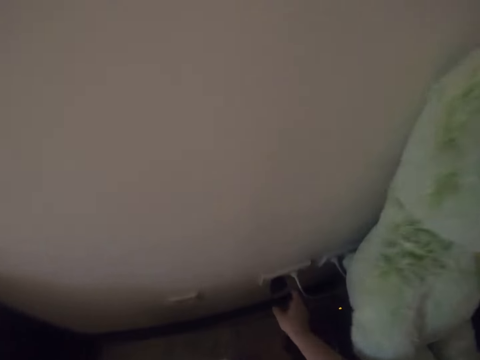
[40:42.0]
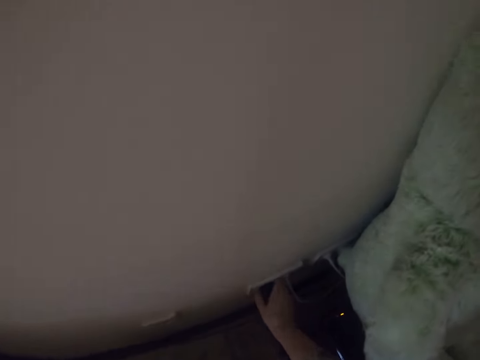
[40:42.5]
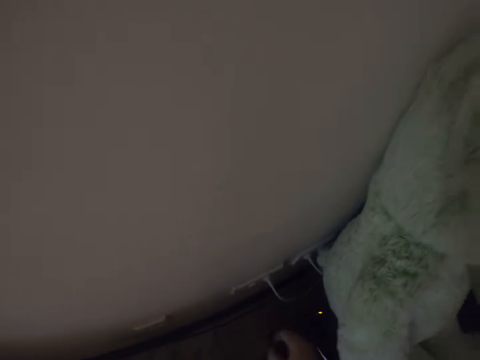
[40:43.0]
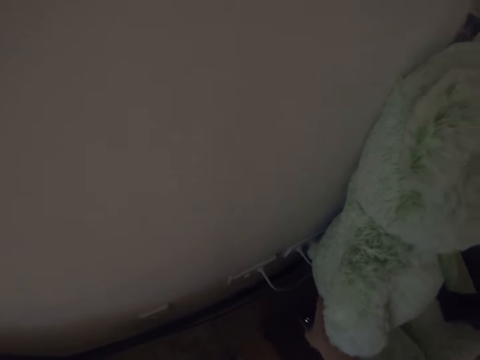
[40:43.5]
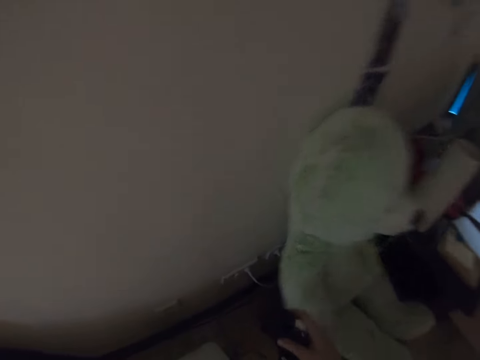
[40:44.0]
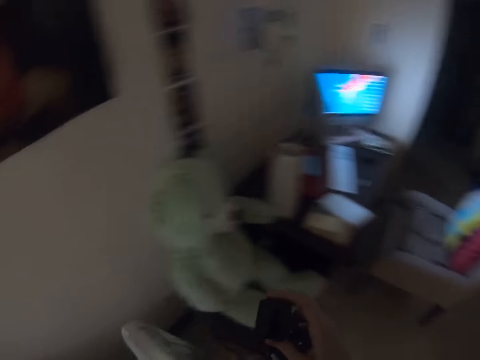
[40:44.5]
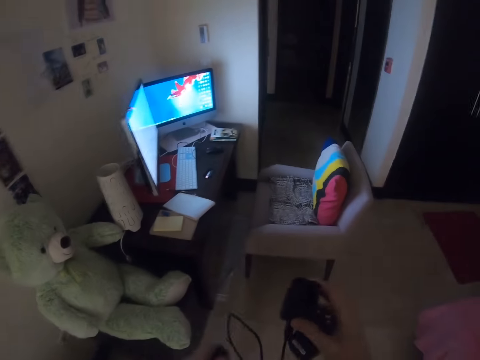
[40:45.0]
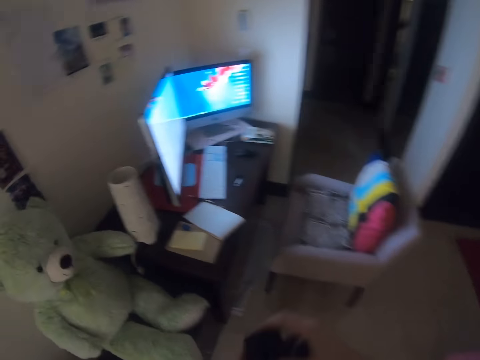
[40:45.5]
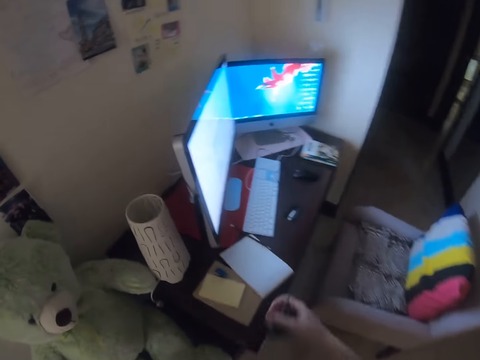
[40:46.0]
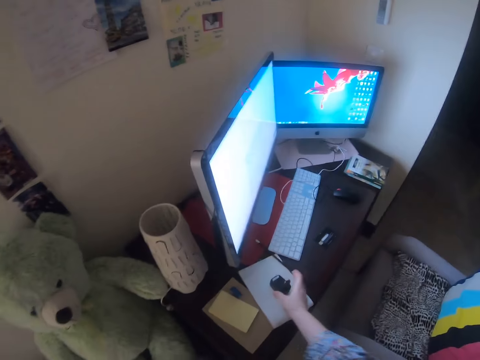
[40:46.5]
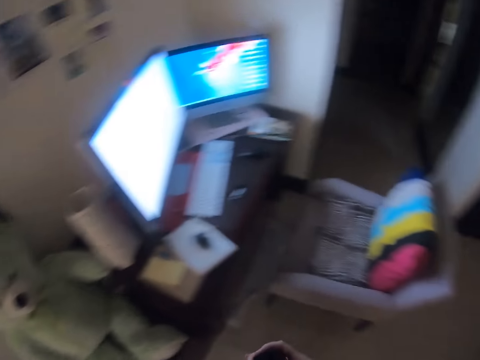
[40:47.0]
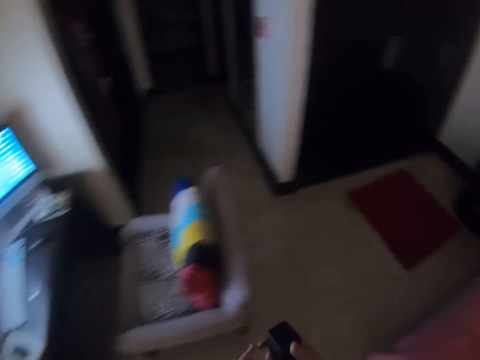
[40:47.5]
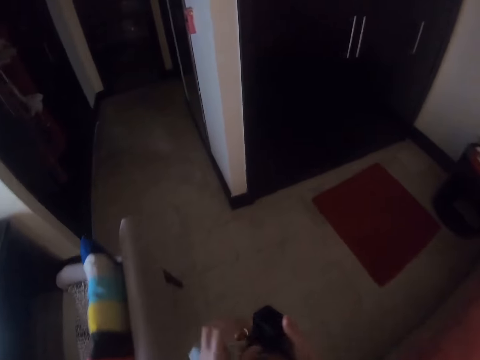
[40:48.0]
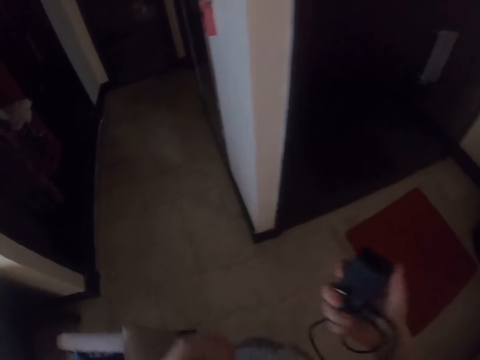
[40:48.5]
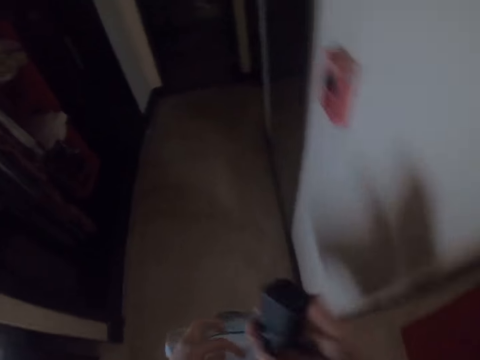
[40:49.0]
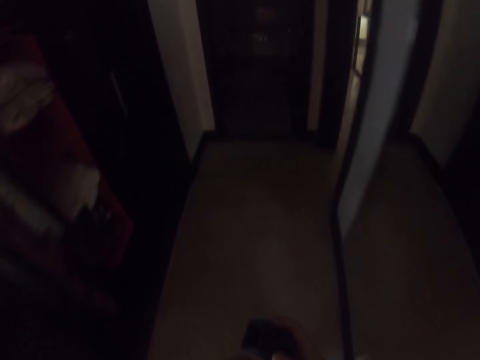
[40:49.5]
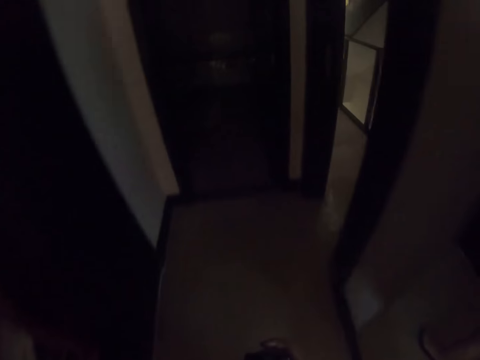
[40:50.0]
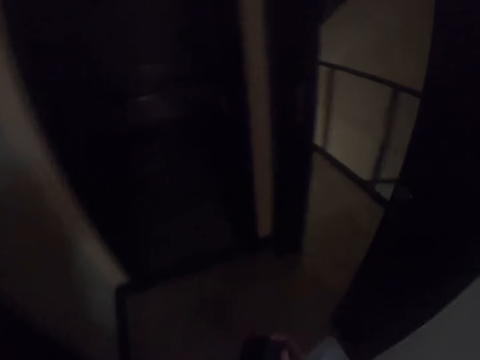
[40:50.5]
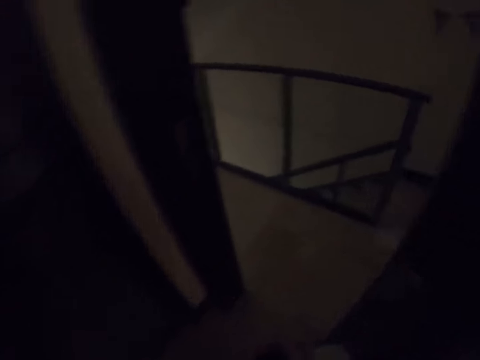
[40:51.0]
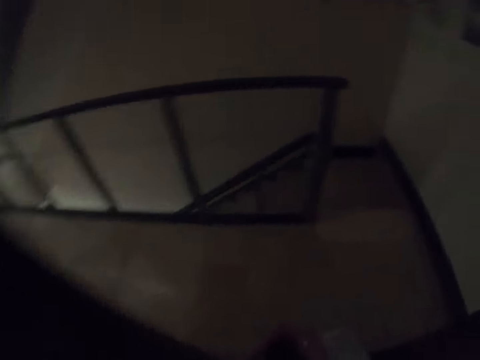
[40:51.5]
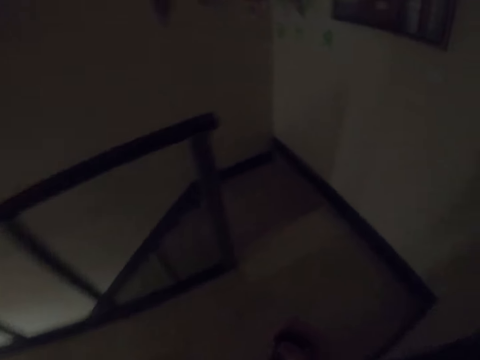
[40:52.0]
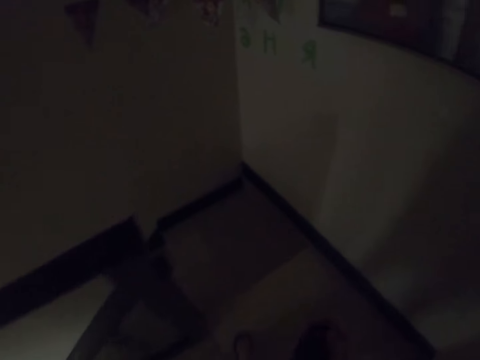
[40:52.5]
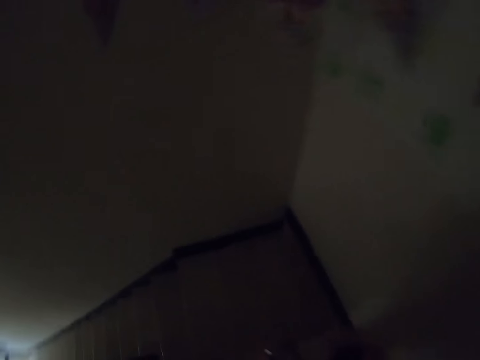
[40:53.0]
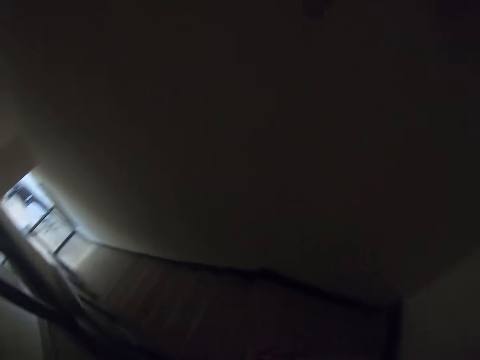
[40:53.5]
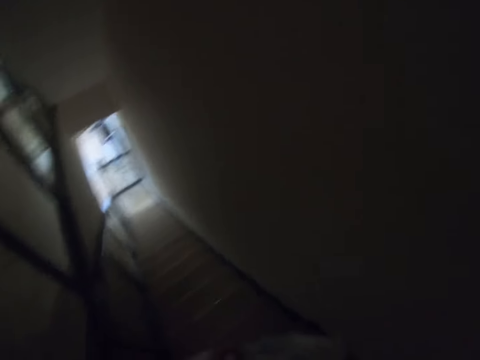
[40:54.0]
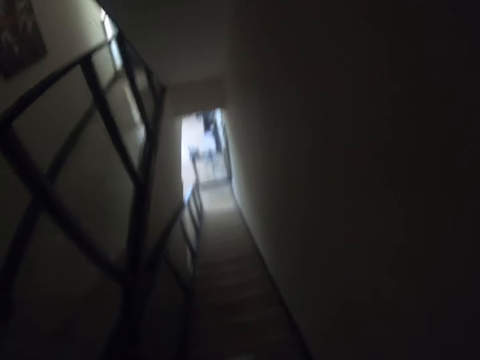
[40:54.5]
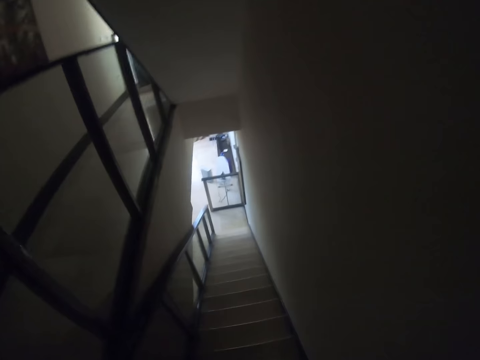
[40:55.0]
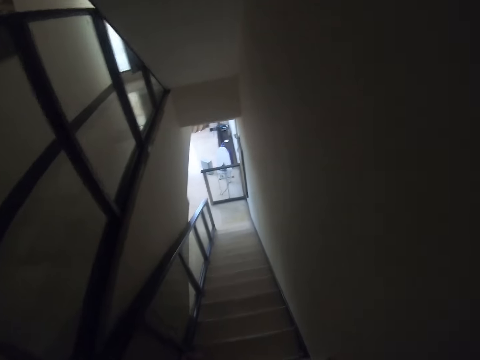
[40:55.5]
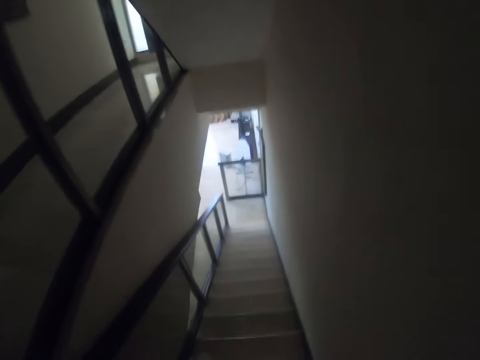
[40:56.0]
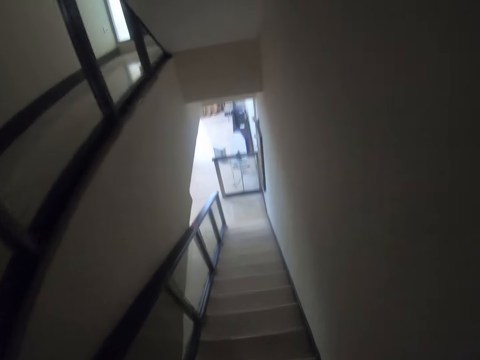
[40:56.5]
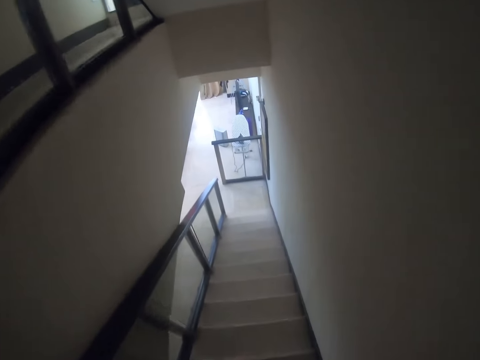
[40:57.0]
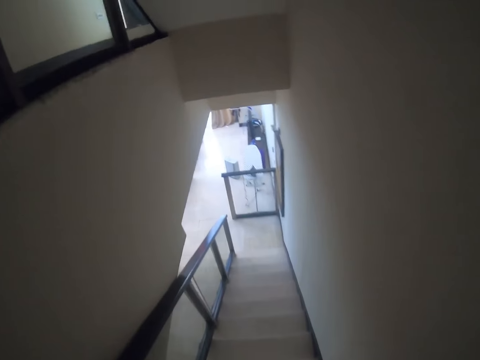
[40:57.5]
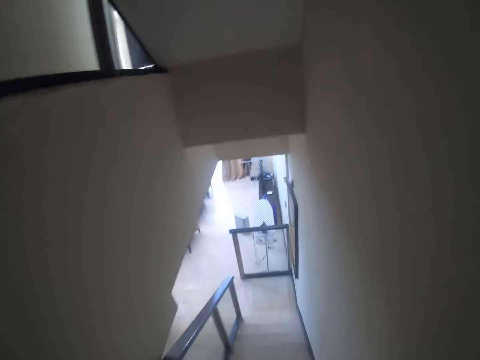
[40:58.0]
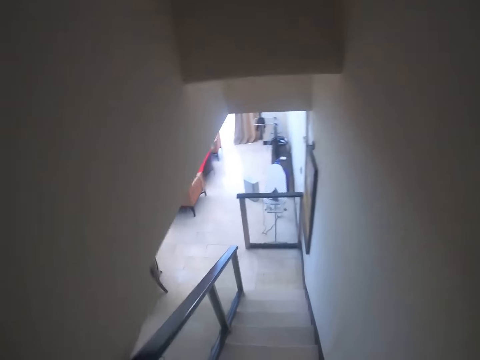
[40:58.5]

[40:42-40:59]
The camera wearer removes the charger from the socket. They carry the charger. They remove the cable. They drop the charger pot. They place the charger on the table. They walk around the room. They put the charger in the polythene bag. They walk in the house. They walk downstairs.

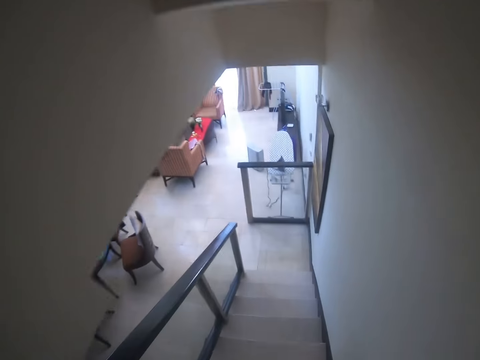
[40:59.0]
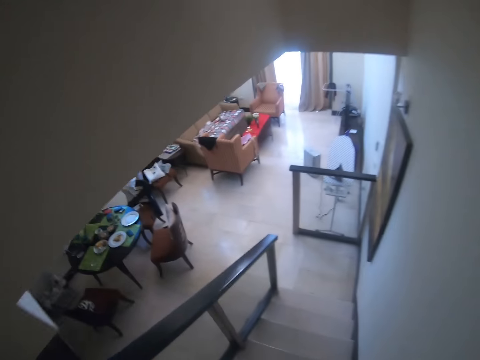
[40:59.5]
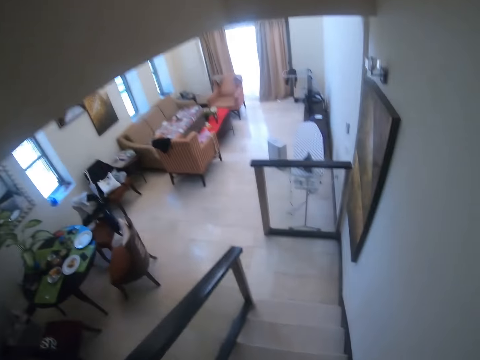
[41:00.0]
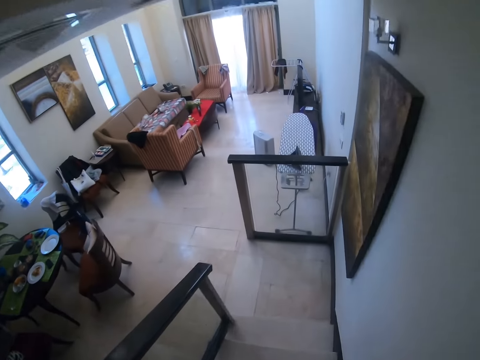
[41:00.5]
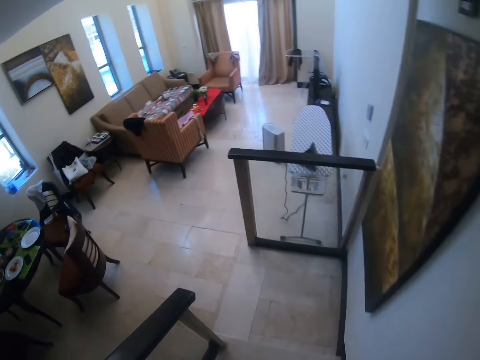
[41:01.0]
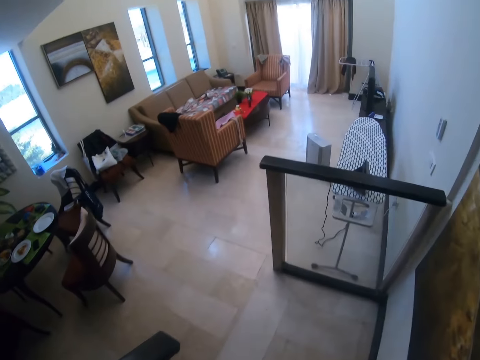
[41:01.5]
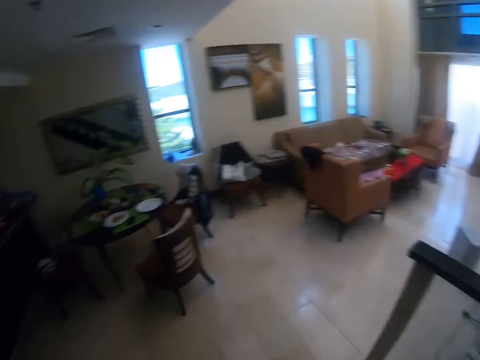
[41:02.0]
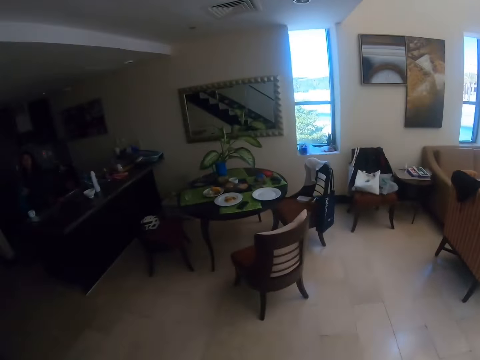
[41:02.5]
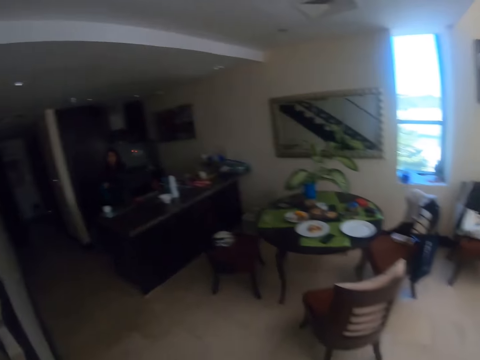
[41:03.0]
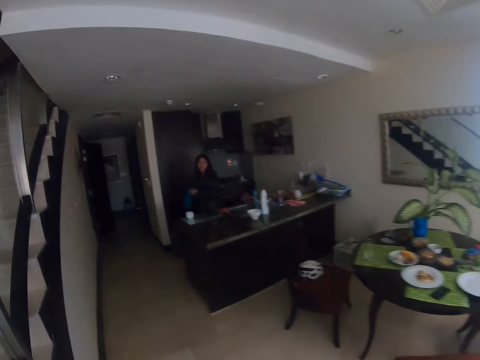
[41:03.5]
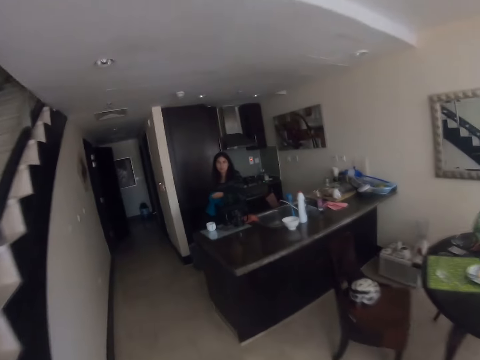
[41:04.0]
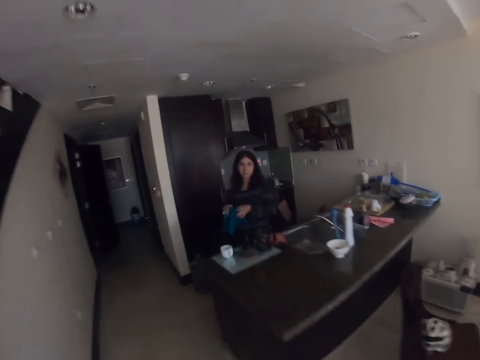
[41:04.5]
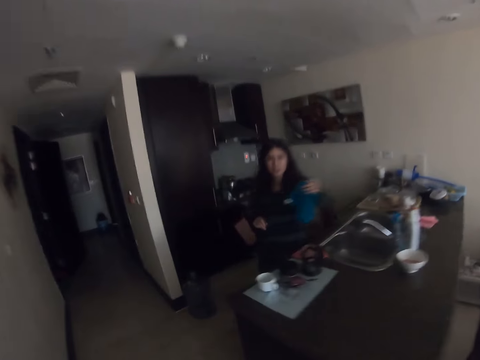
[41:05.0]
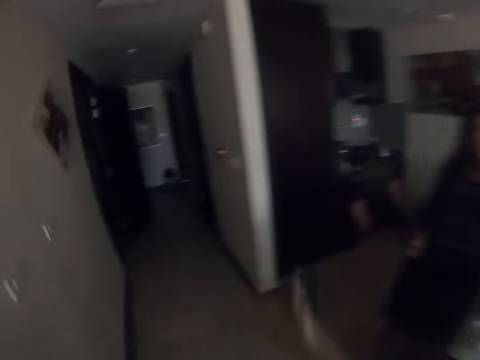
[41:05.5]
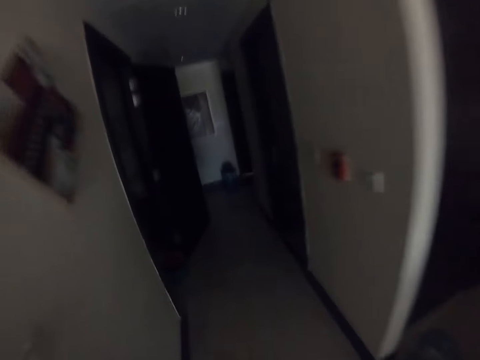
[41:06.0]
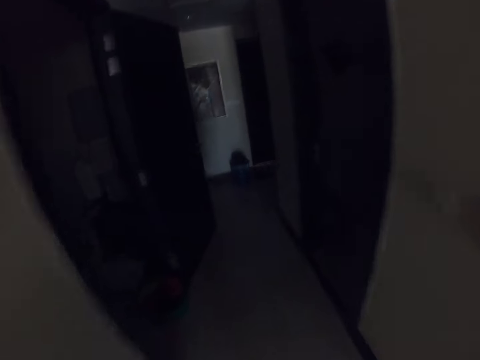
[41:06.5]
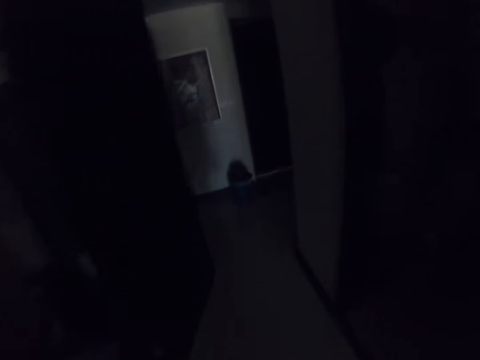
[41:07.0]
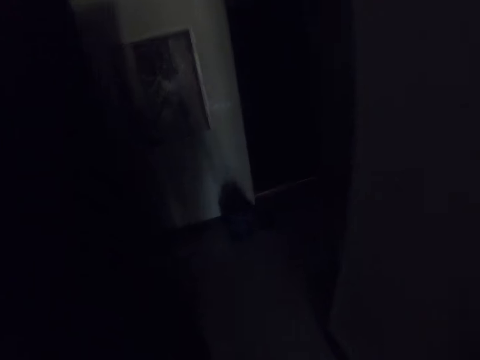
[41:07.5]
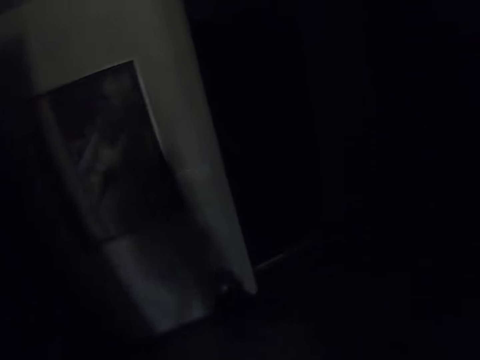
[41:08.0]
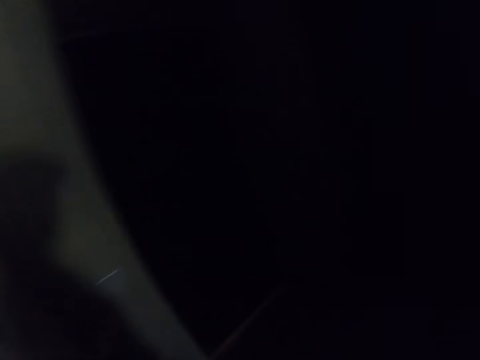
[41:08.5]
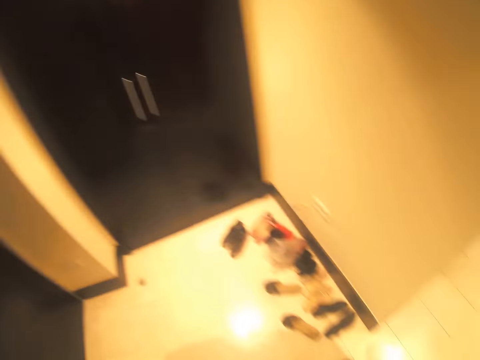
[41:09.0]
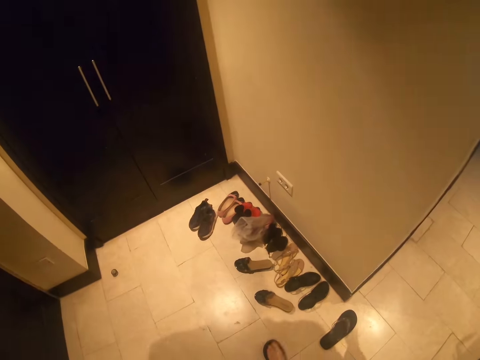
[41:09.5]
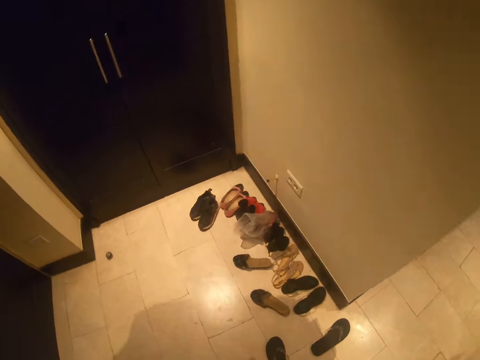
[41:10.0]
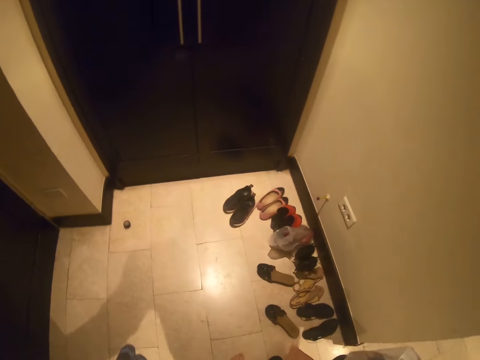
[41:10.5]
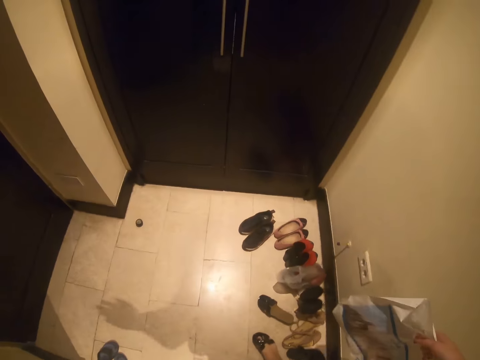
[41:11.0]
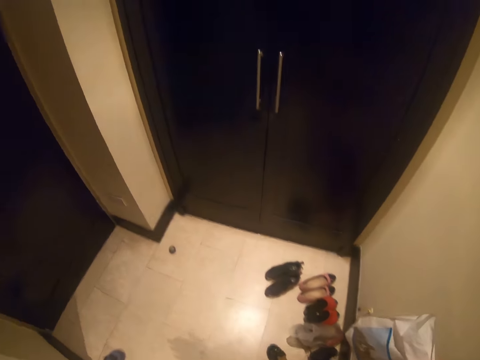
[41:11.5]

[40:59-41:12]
The camera wearer walks around the room. They interact with a lady. The lady drops the rag on the cabinet. The camera wearer turns on the light.
